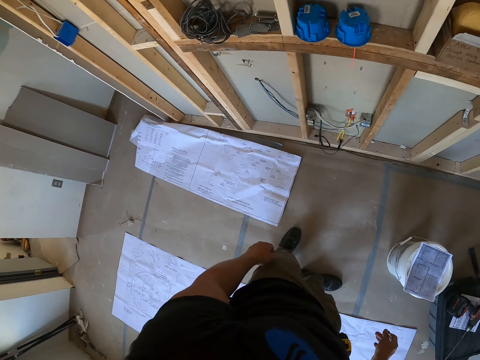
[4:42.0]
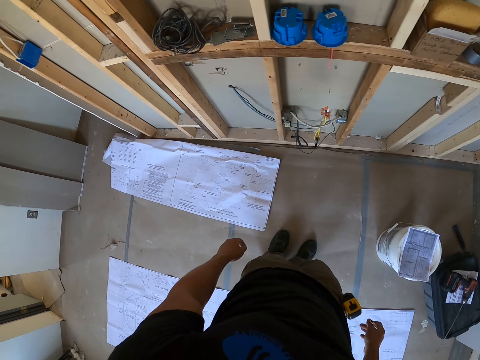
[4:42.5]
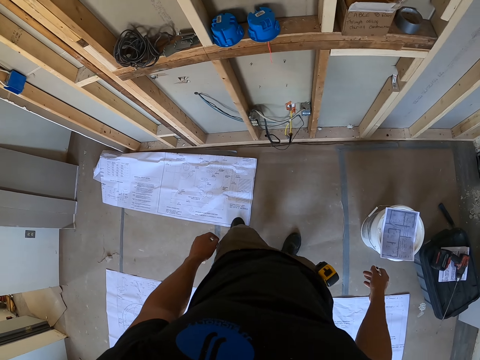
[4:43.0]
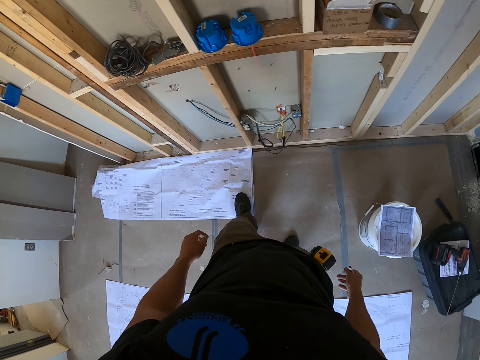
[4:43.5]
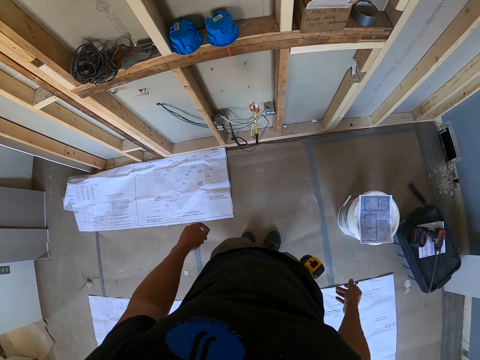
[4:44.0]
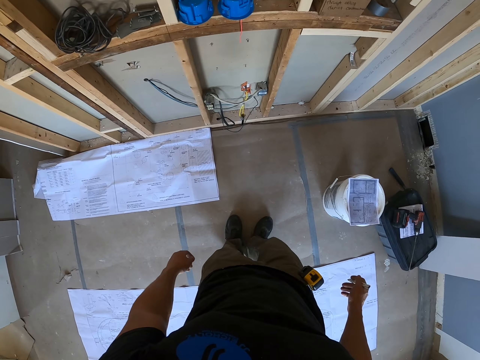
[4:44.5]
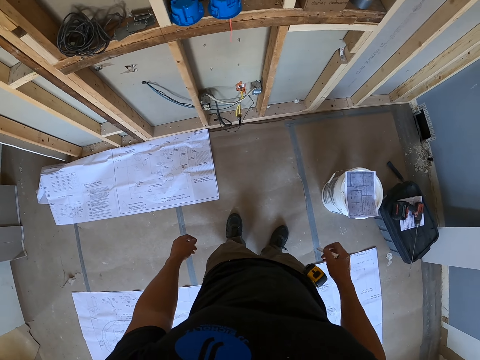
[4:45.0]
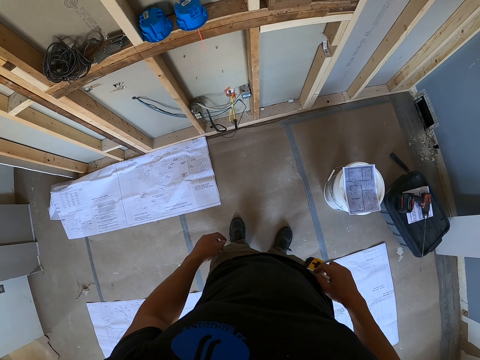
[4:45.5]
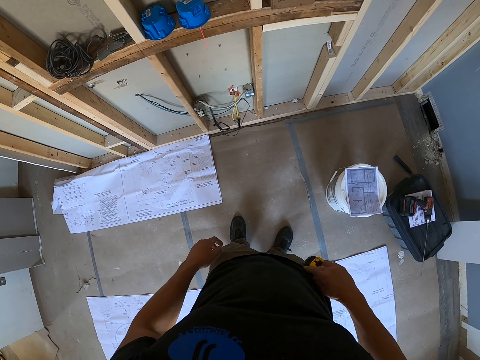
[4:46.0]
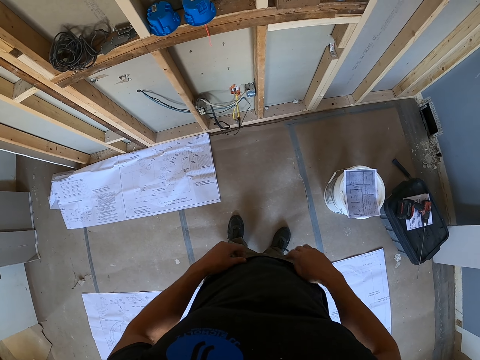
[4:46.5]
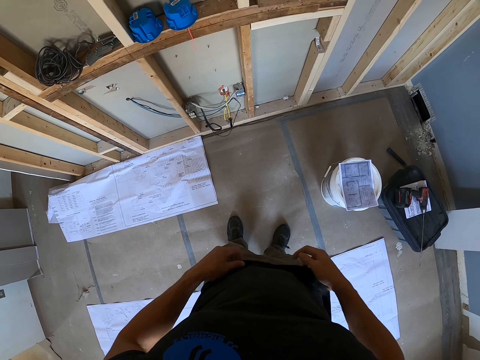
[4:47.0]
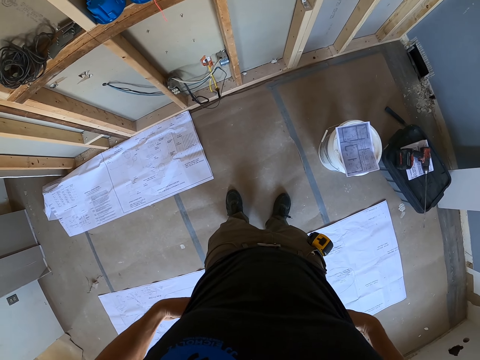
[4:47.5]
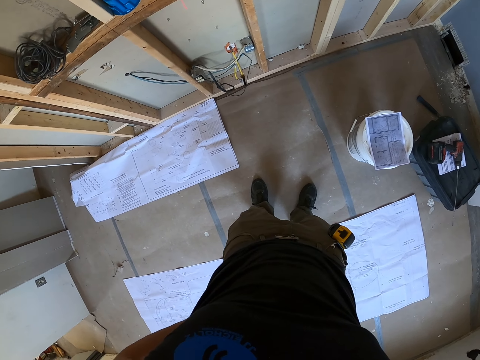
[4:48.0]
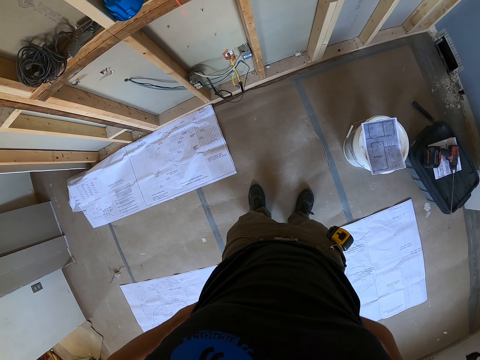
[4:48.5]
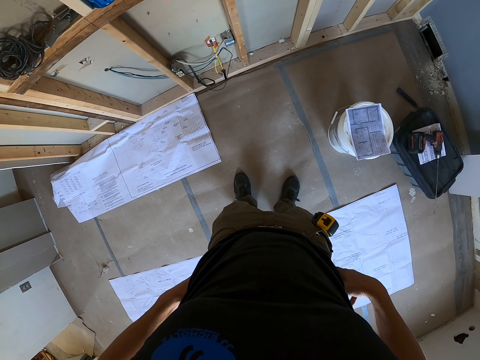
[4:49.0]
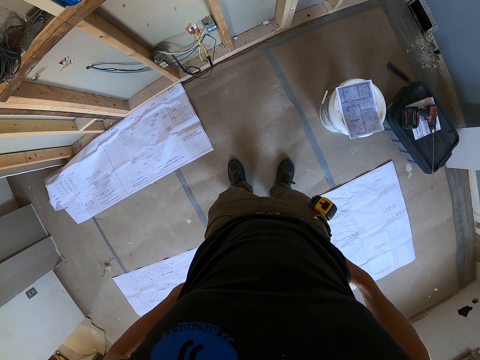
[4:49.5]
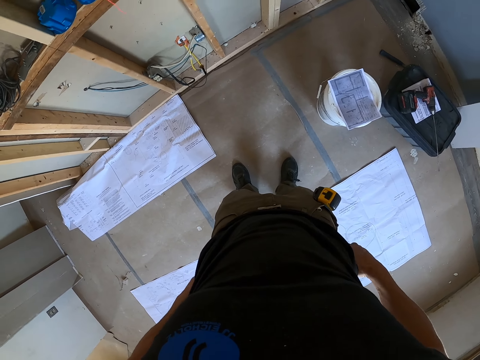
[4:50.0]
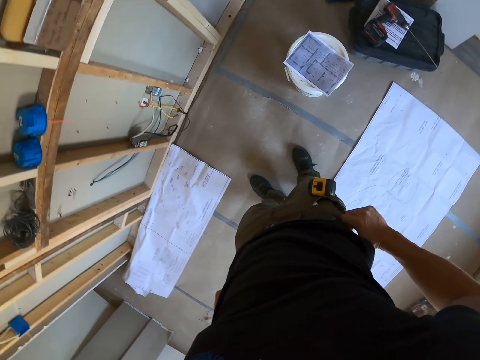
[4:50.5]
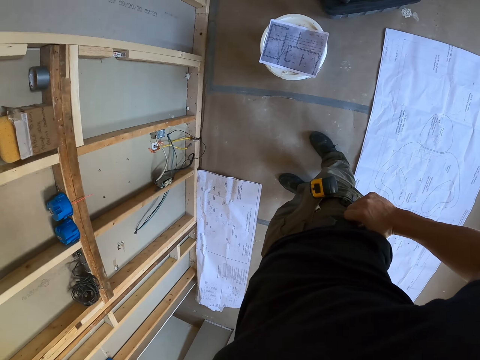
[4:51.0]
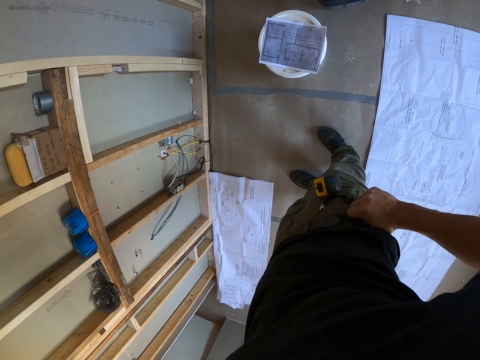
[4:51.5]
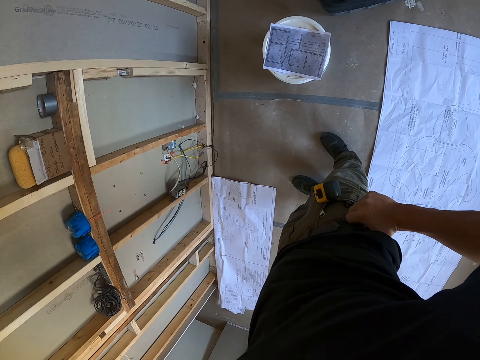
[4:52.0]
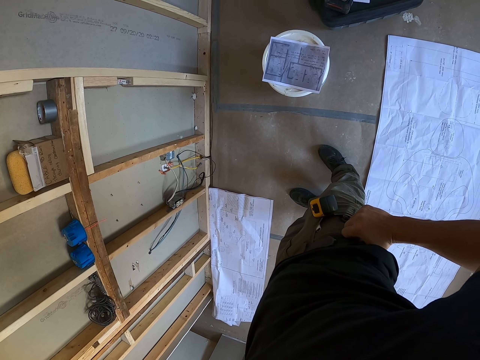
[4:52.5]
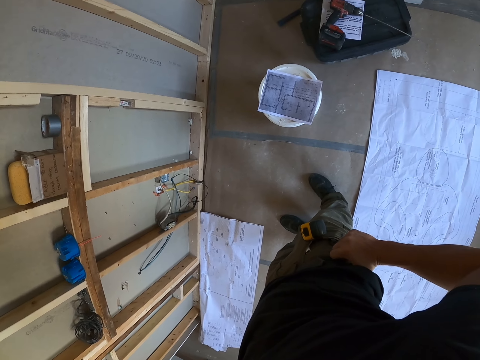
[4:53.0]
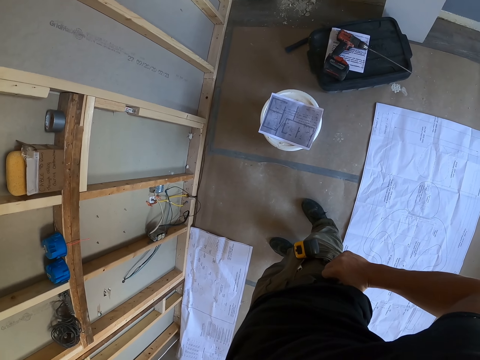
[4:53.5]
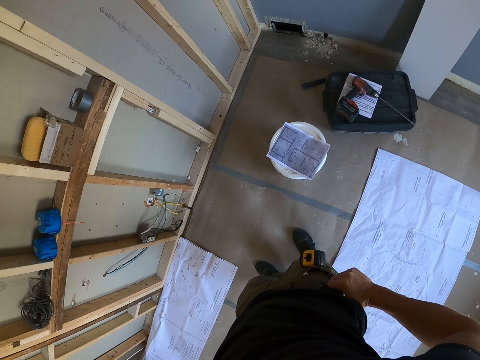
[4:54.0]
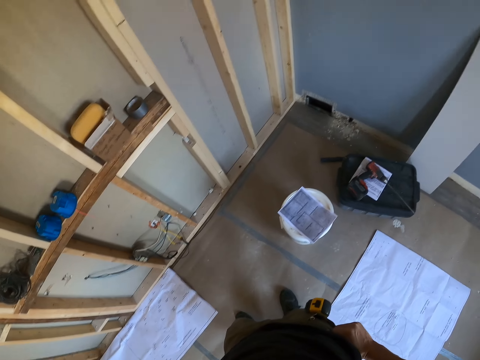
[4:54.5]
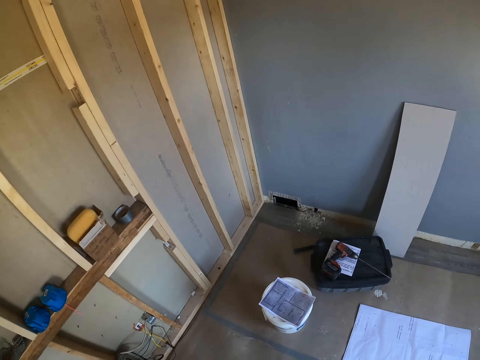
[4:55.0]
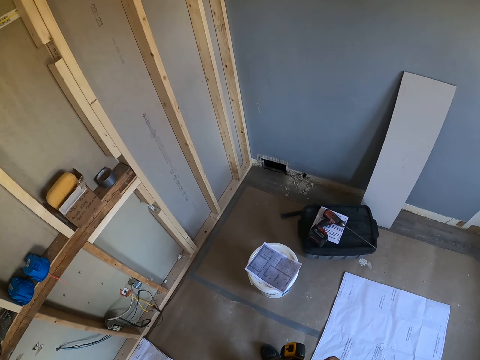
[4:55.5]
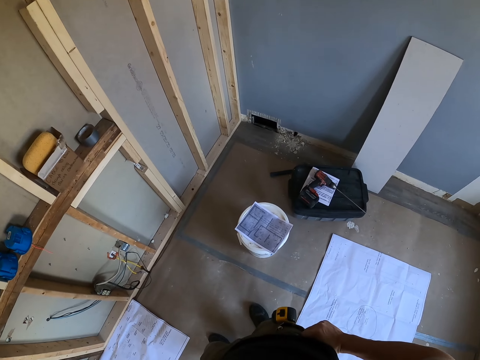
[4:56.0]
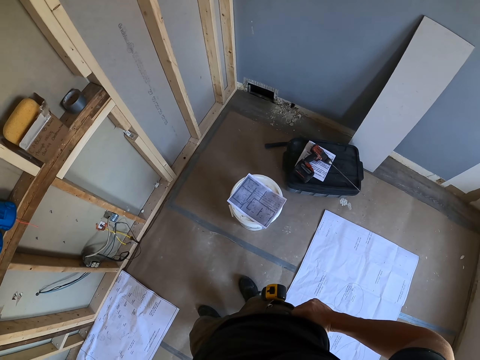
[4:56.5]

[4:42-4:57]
The camera wearer moves the paper on the floor with the leg. He puts a pen in his pocket. He pulls the t-shirt. He adjusts his clothes and adjusts the trousers. He looks at the paper. He looks around the room.

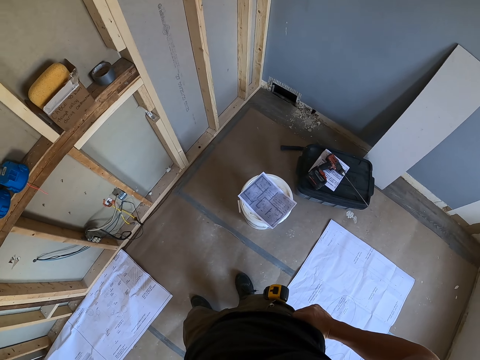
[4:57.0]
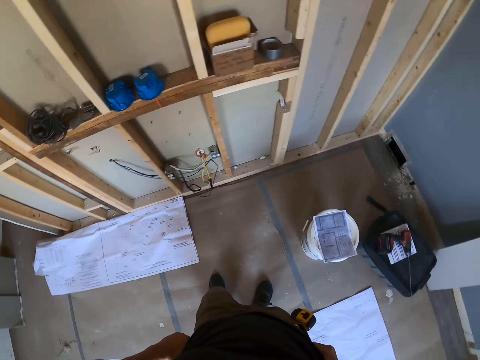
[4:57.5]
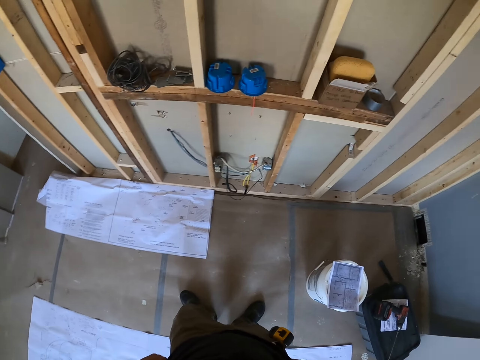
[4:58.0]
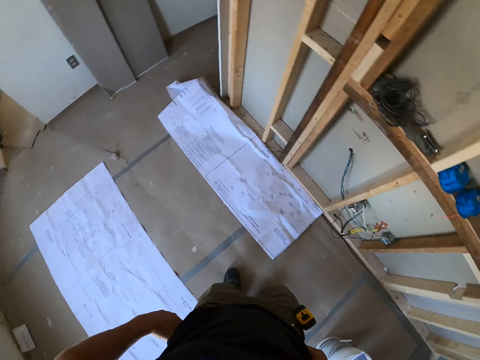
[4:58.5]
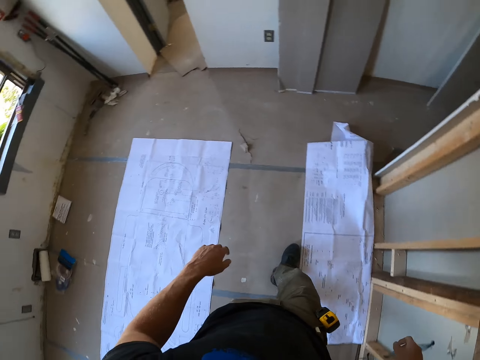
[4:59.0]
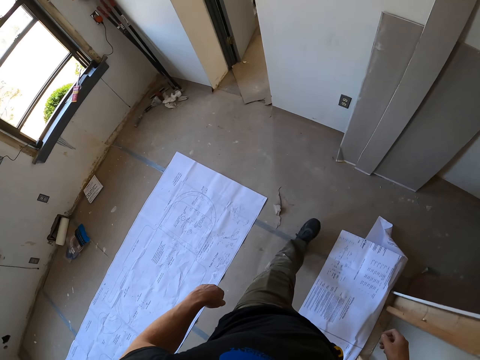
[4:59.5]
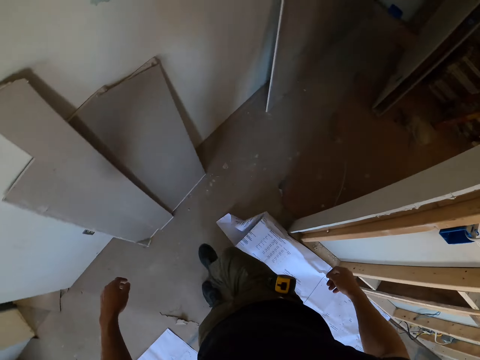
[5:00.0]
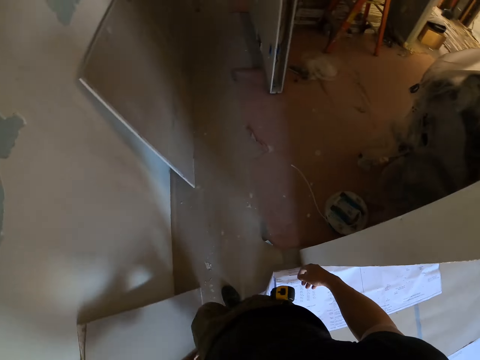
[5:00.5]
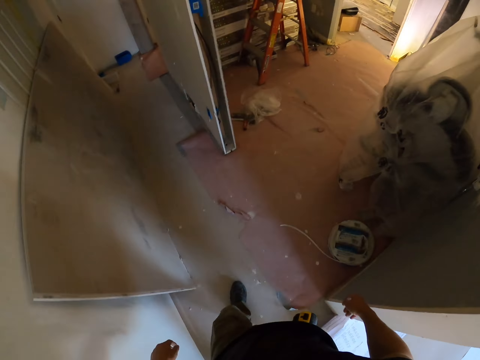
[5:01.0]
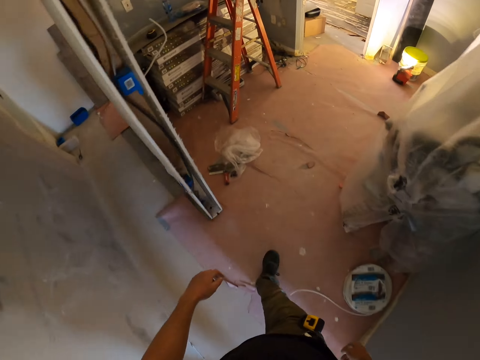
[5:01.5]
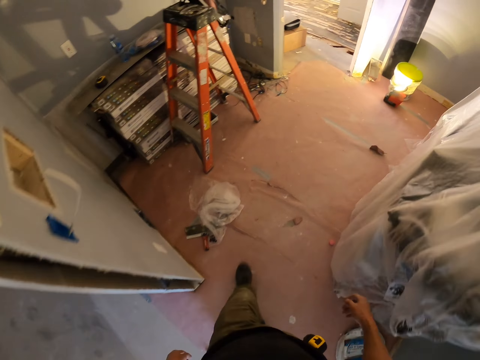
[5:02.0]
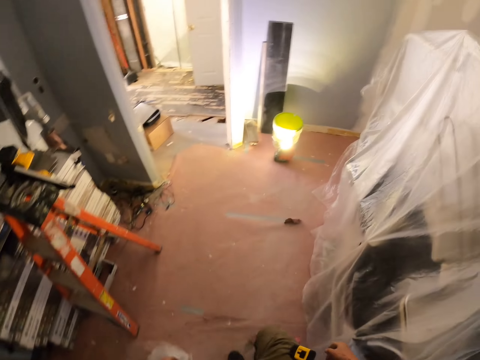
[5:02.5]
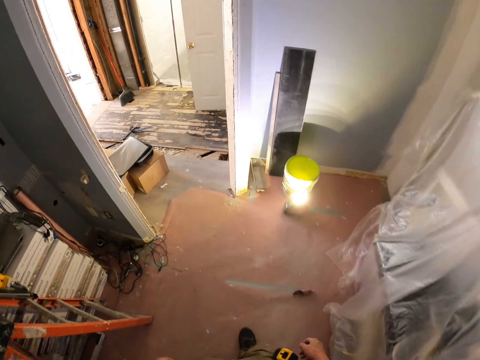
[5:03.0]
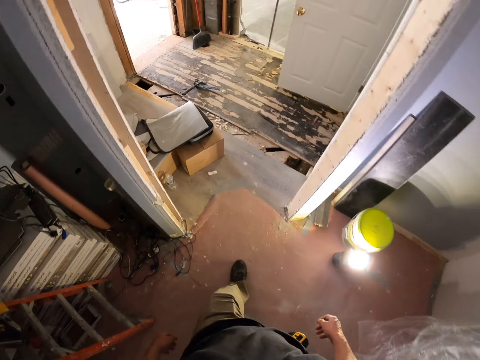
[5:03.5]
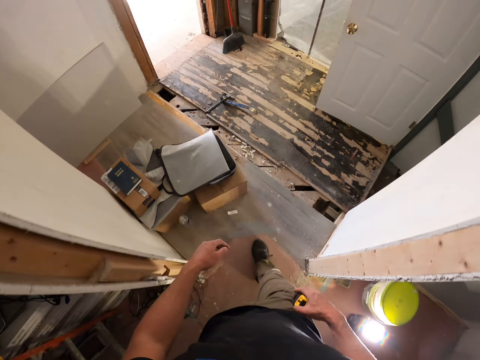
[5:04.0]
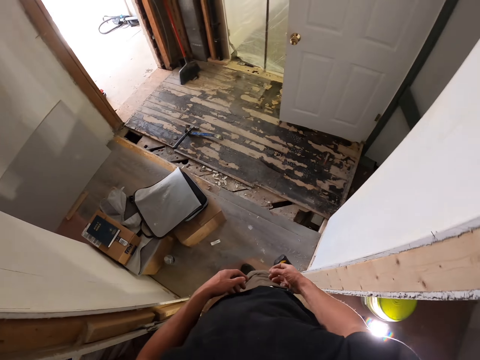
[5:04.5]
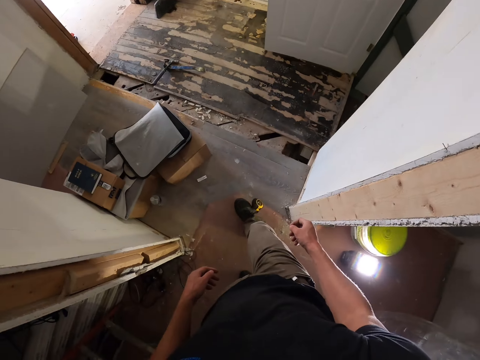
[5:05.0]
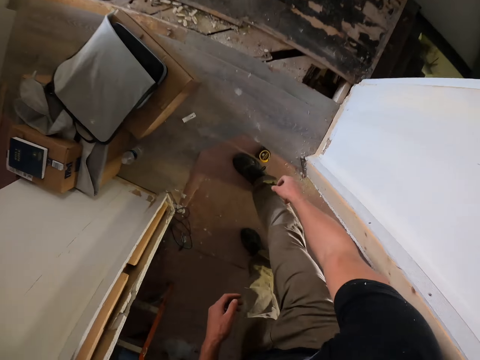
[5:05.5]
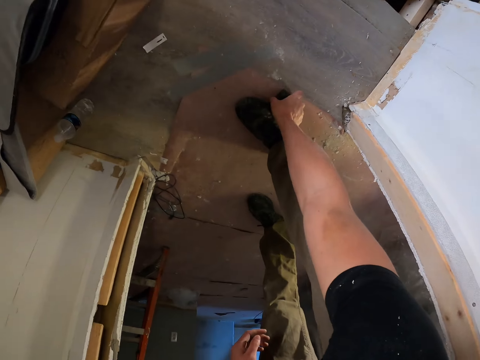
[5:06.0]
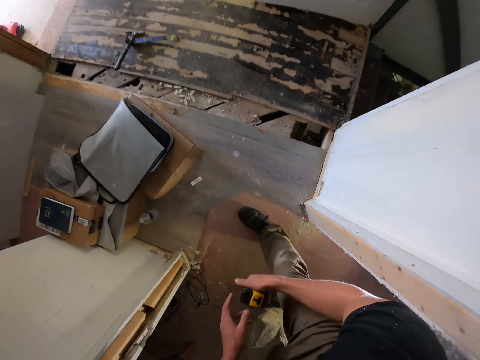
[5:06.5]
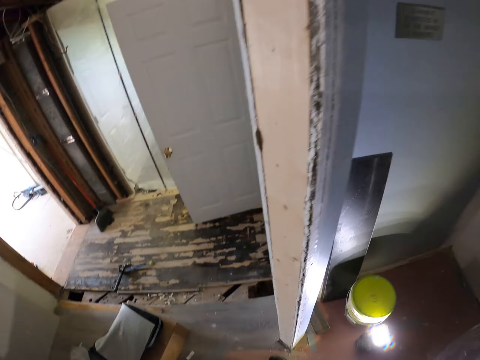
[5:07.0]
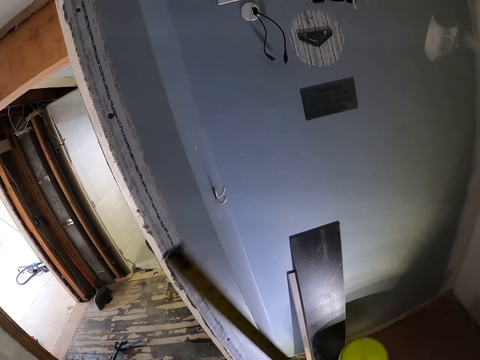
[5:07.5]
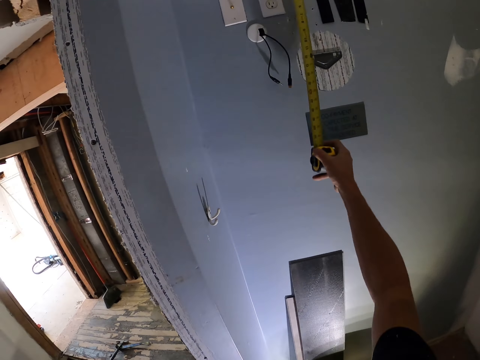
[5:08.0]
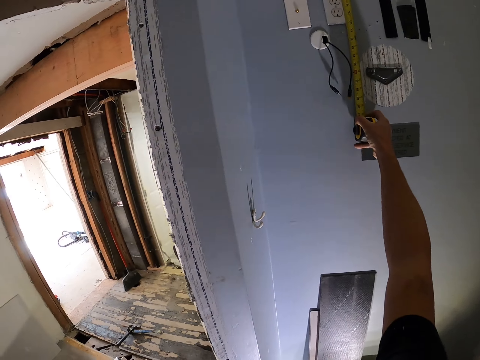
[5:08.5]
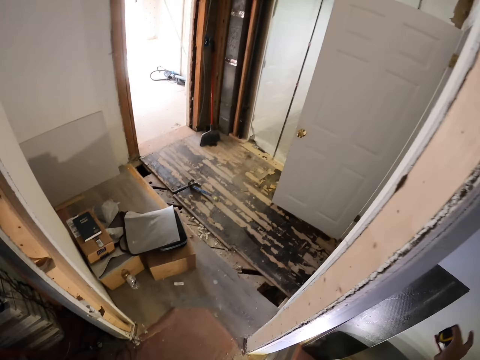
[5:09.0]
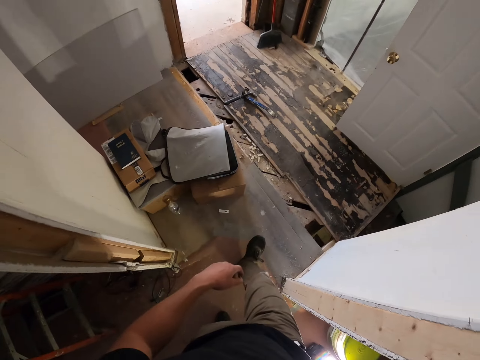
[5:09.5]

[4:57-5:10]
The camera wearer turns left and walks forward. They walk around the house. They turn right and walk forward. They turn right and walk forward. They pick up a tape measure from the ground. They measure the wall with the tape measure.
